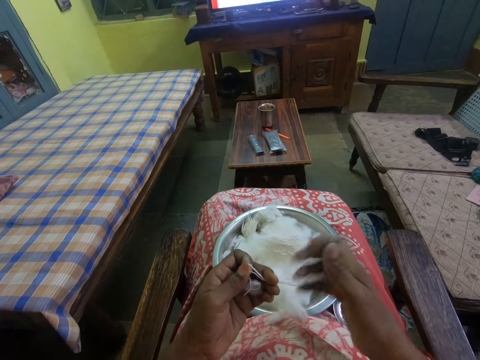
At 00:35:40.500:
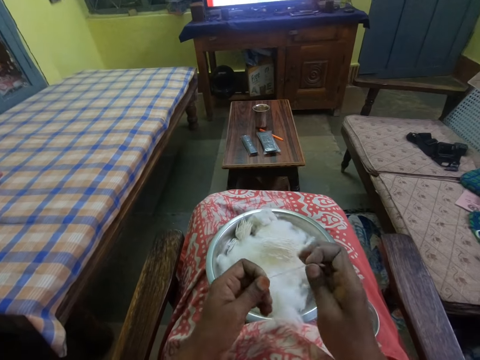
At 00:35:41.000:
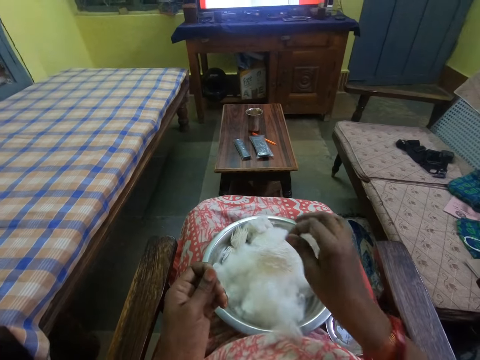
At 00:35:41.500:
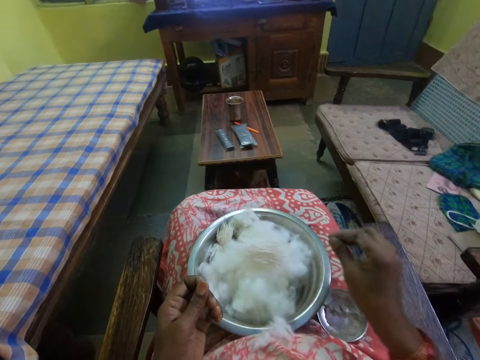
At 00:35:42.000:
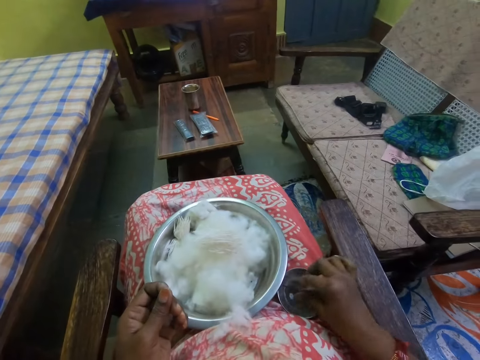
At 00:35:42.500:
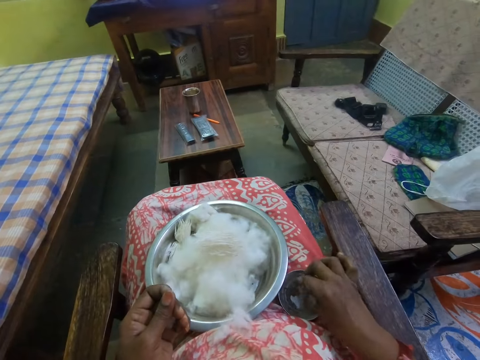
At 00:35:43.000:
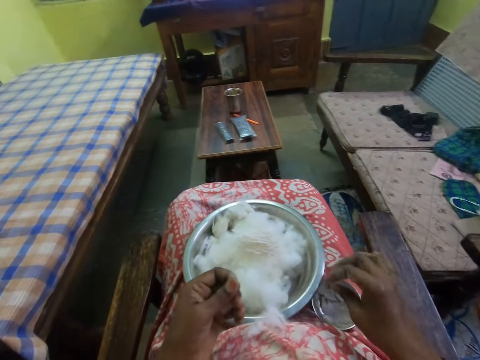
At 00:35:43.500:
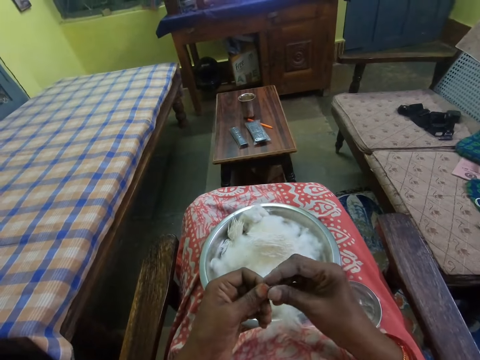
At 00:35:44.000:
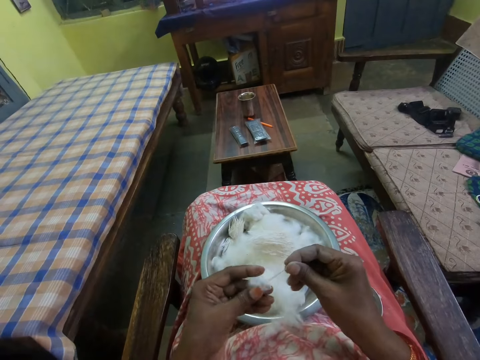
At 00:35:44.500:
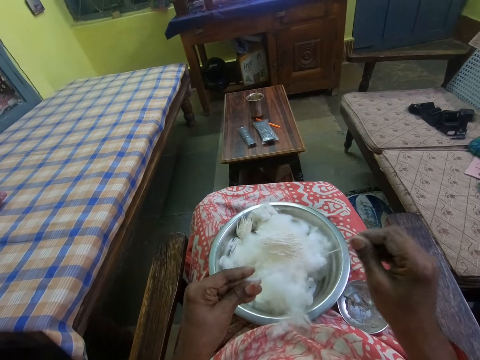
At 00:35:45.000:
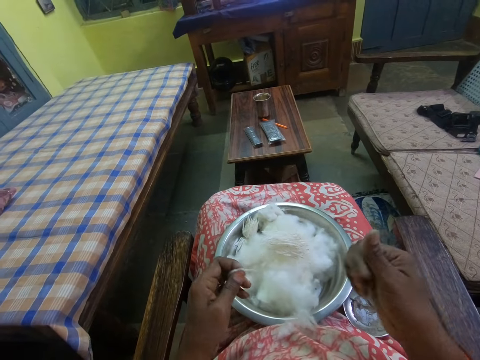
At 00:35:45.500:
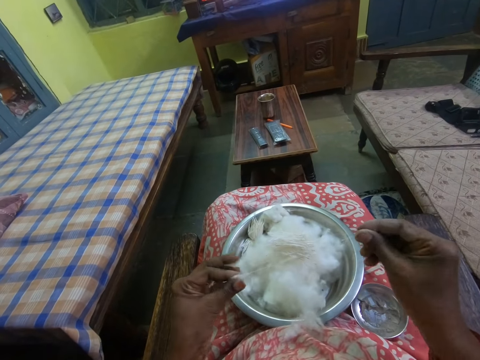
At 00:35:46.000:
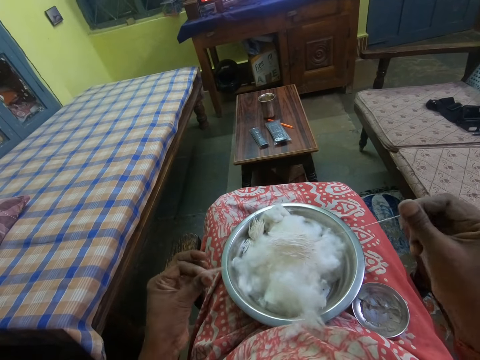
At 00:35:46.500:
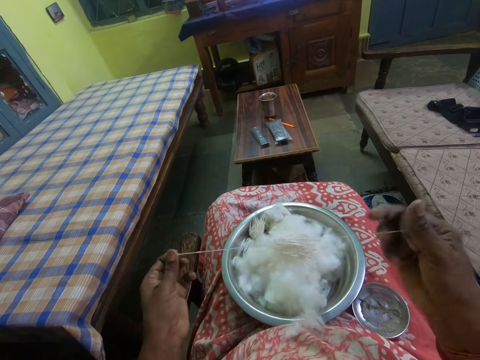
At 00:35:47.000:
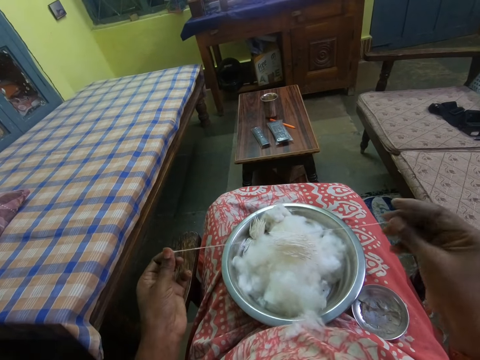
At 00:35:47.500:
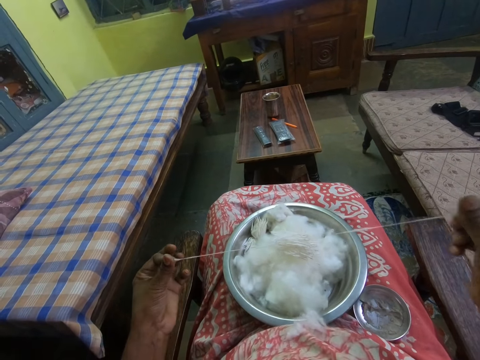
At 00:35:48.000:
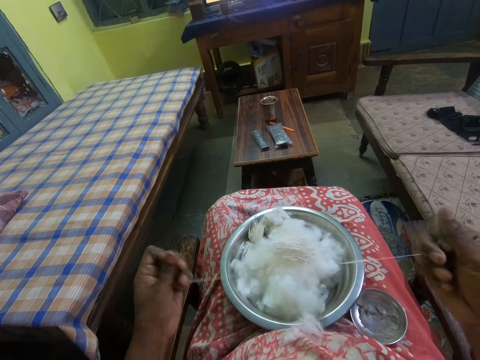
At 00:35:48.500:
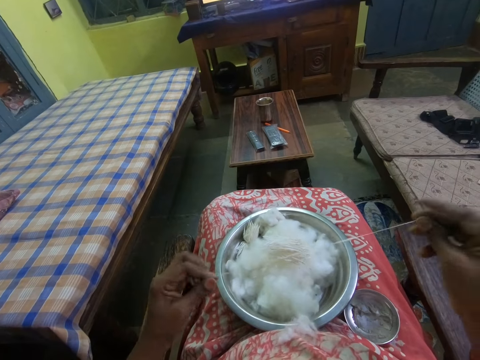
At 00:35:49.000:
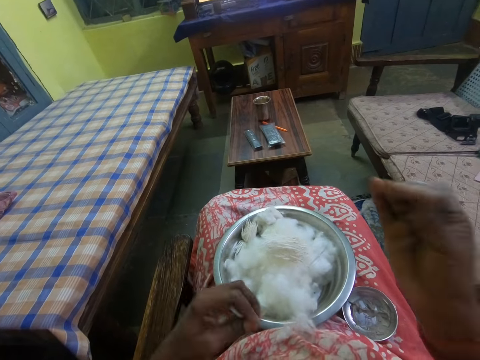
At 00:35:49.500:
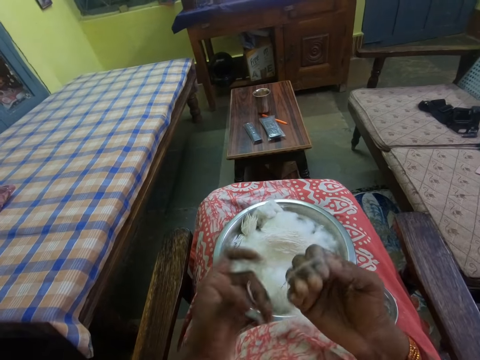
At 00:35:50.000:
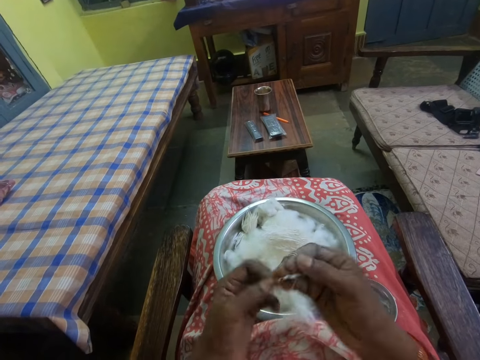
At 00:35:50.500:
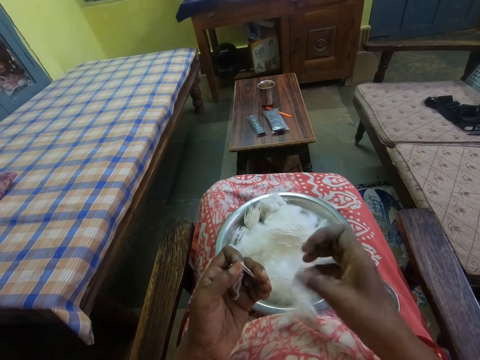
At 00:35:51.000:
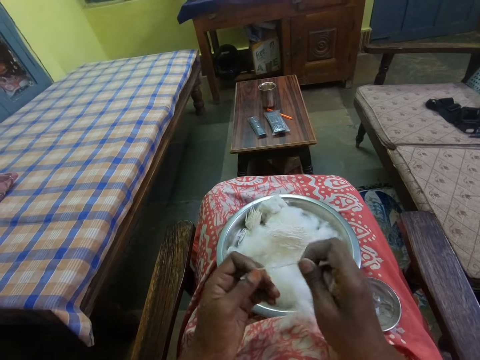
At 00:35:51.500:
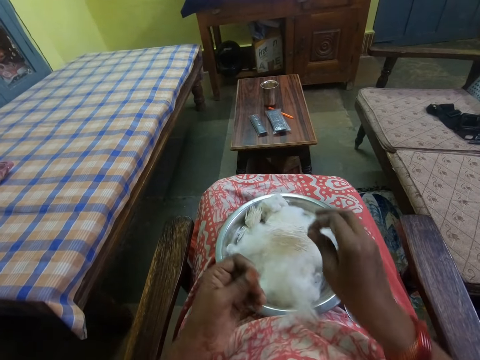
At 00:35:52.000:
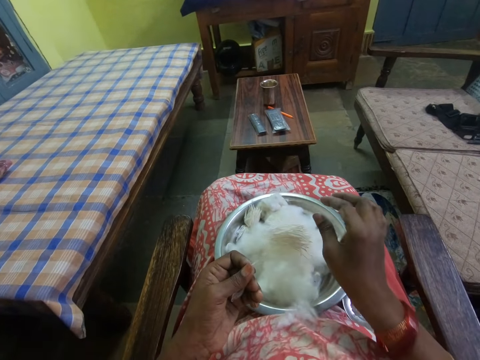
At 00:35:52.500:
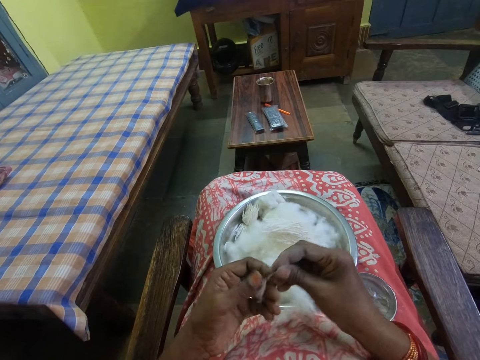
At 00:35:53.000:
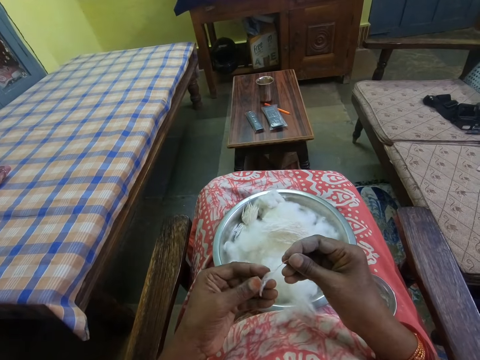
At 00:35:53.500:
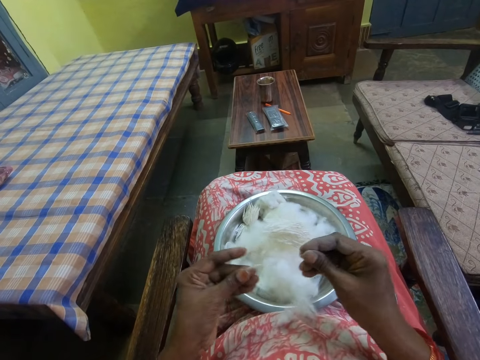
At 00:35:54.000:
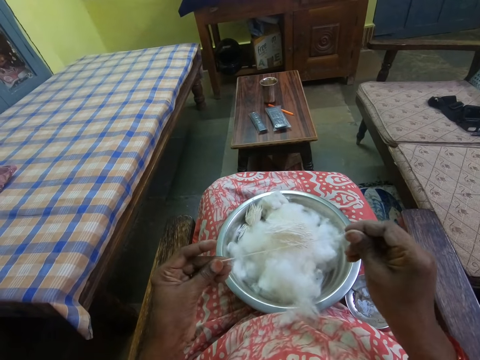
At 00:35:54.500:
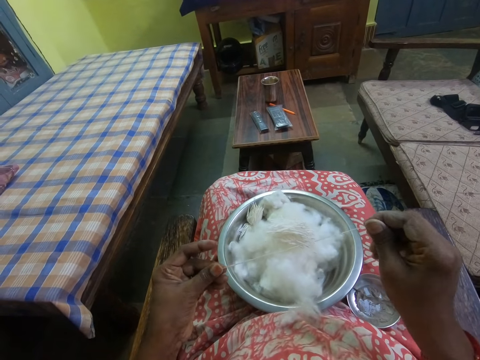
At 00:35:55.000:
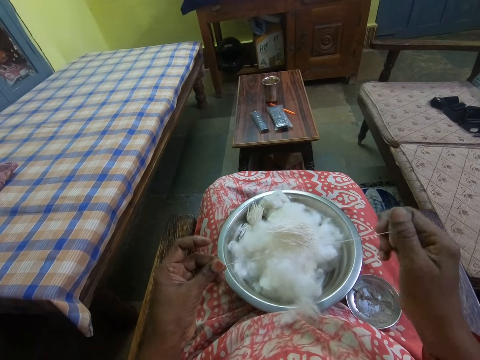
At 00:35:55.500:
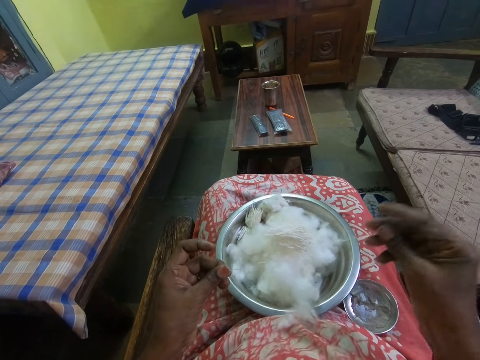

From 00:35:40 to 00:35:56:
The camera wearer rolls the cotton or cotton wool in her hands. She cuts the cotton wool and puts the cotton inside the bowl. She dips her fingers inside the bowl of oil. She stretches the cotton in her hands and rolls the cotton wool. She folds the cotton around her fingers. She rolls the cotton in her hands, cuts the cotton wool, puts the cotton inside the bowl, stretches the cotton in her hands and rolls the cotton wool.

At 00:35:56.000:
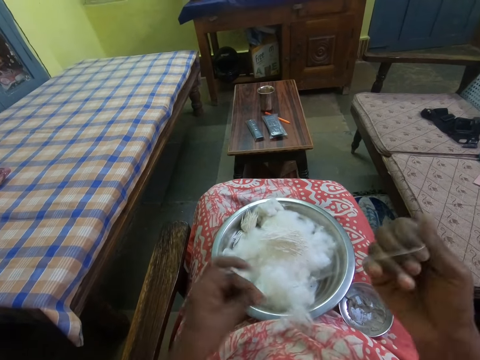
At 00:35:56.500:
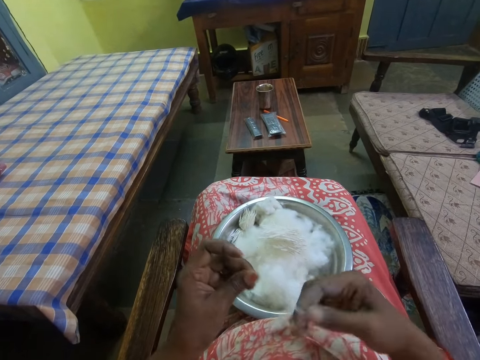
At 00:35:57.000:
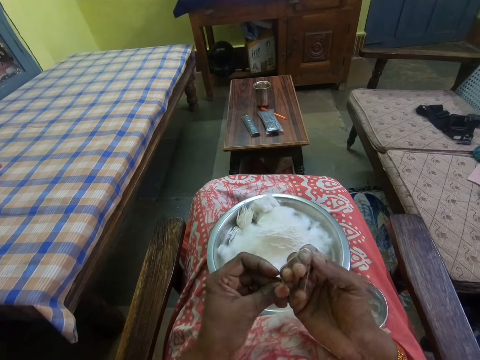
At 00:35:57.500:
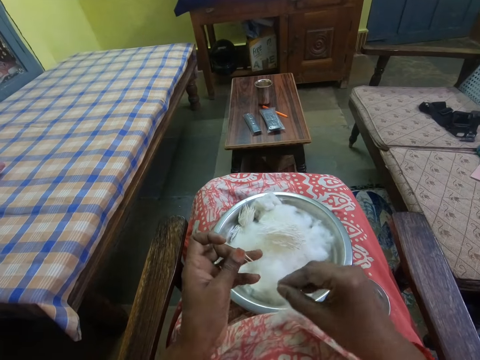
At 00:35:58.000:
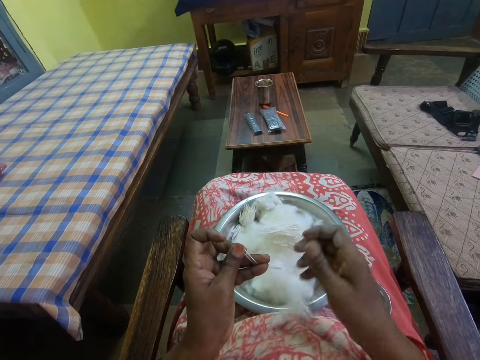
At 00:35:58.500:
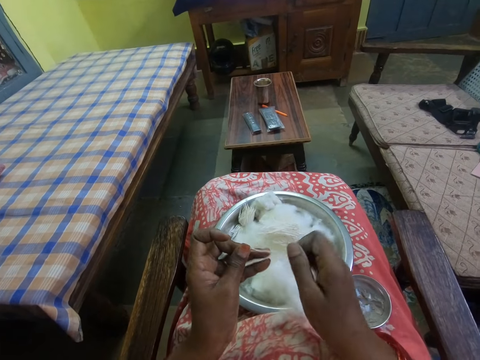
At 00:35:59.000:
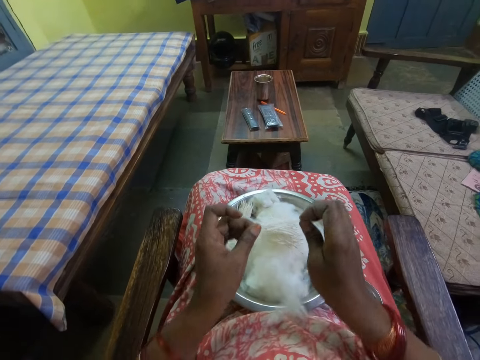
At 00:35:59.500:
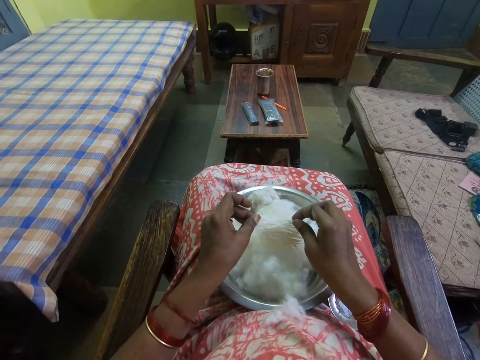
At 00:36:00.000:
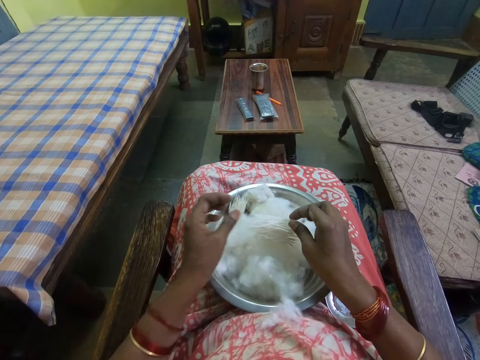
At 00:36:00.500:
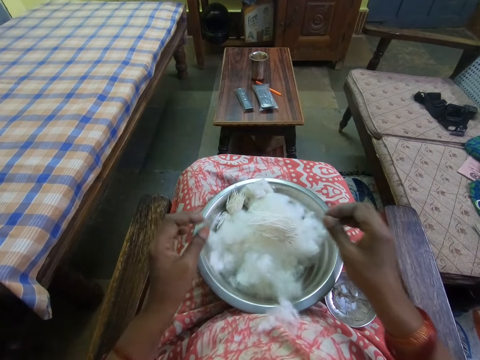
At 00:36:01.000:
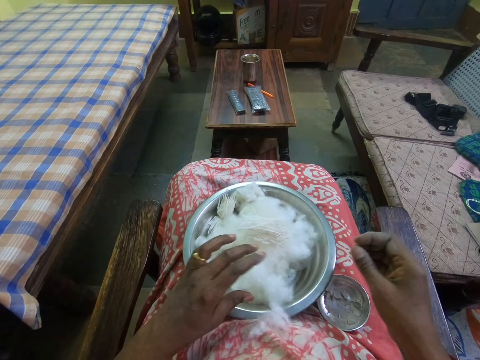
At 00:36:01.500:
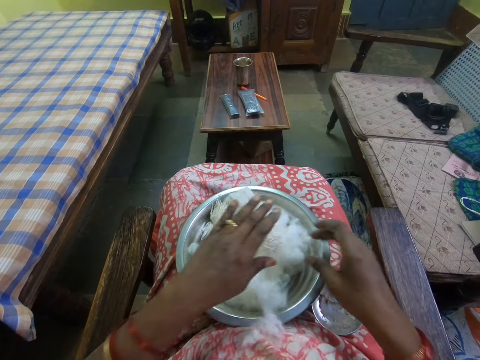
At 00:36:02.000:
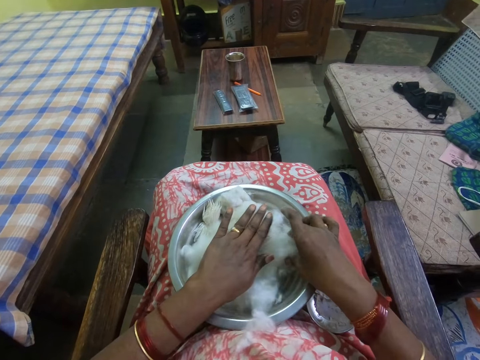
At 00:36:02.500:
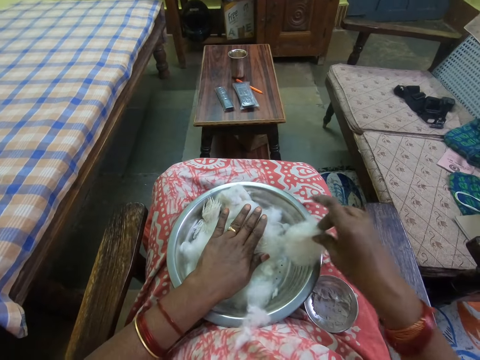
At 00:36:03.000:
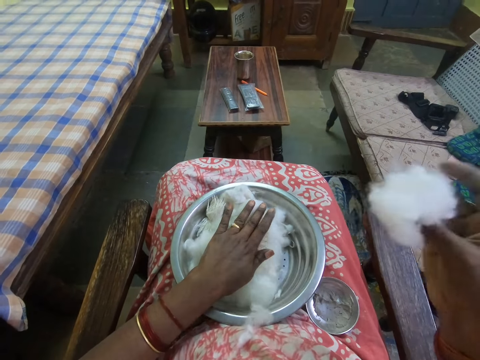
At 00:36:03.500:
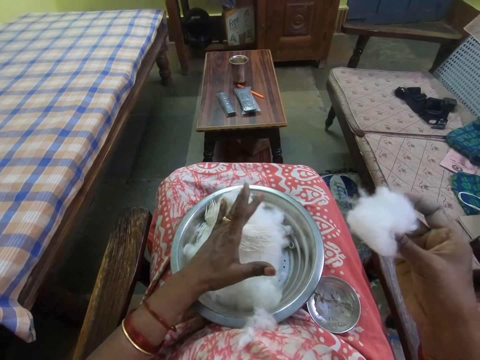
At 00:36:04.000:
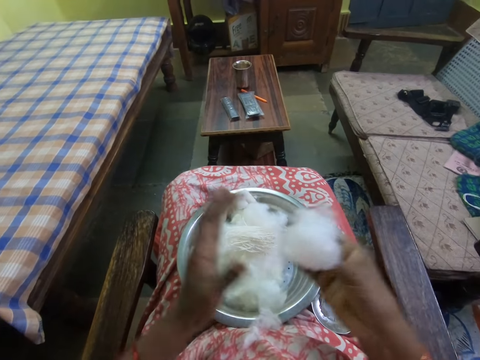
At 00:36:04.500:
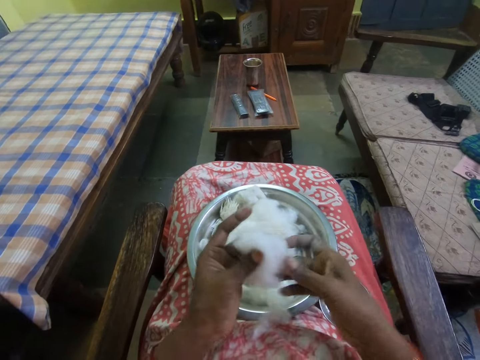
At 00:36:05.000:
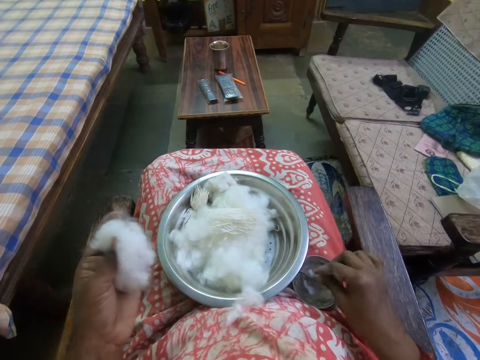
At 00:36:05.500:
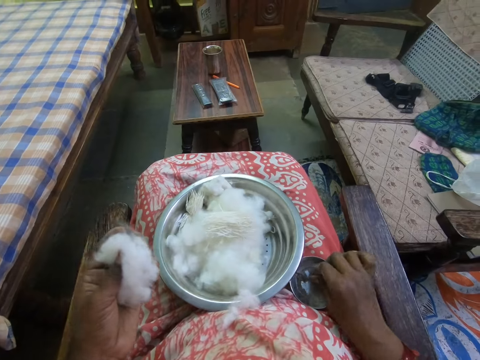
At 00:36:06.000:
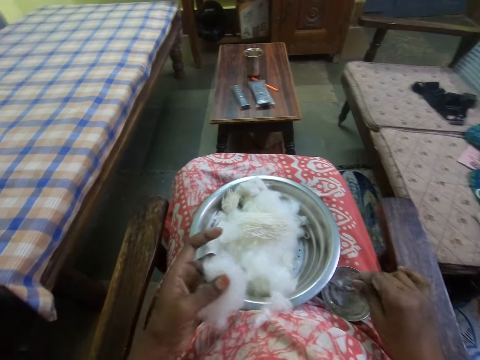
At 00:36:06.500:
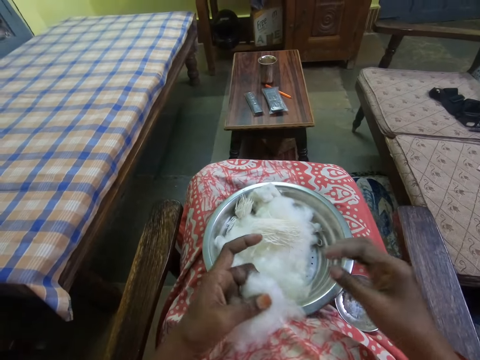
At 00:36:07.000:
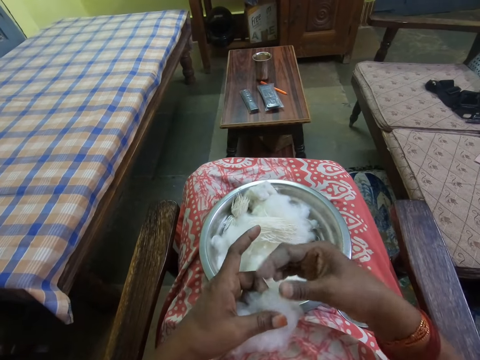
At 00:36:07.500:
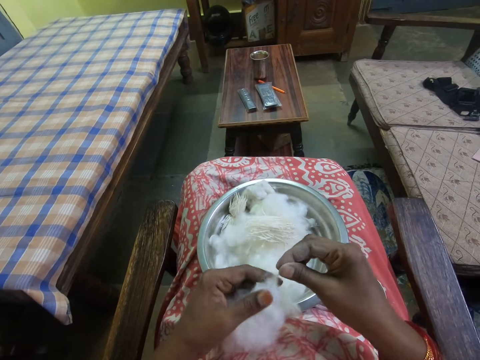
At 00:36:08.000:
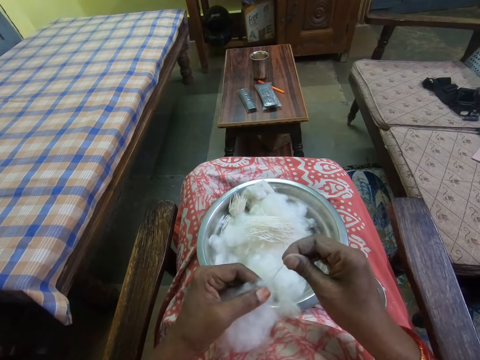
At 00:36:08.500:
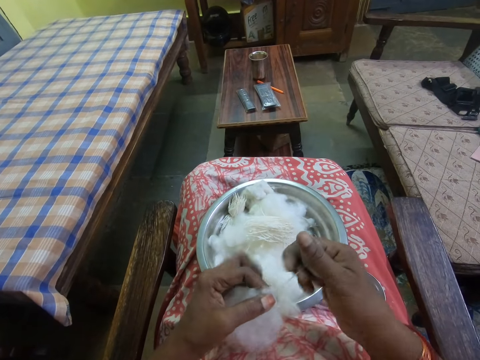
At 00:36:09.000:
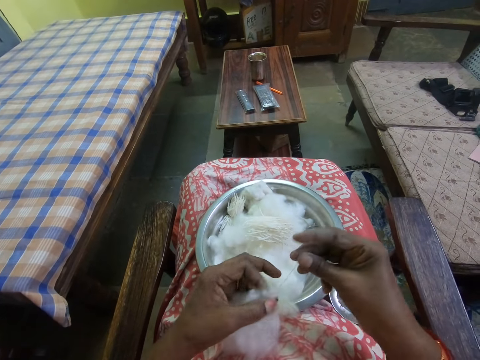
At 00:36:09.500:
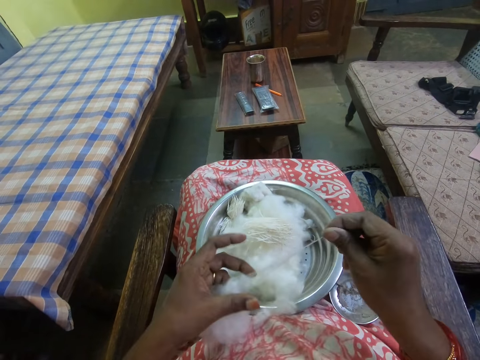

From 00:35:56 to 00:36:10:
The camera wearer folds the cotton around her fingers. She rolls the cotton in her hands. She puts the cotton inside the bowl. She picks up the cotton from the bowl. She pulls the cotton wool. She dips her fingers inside the bowl of oil. She stretches the cotton in her hands. She rolls the cotton wool.
